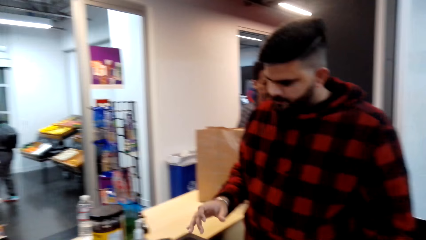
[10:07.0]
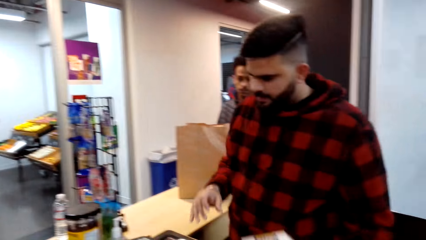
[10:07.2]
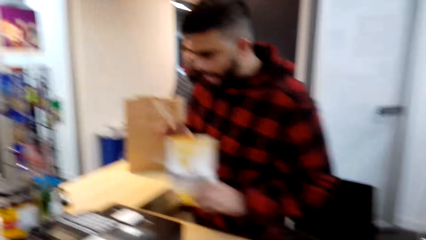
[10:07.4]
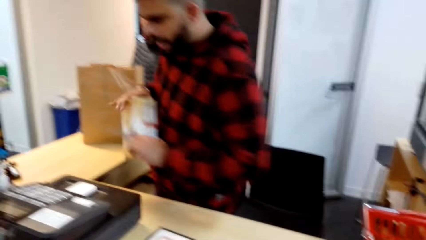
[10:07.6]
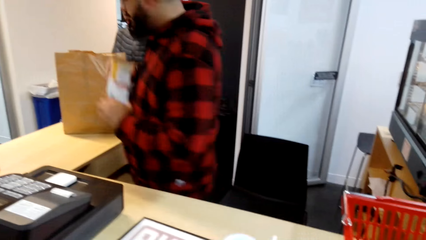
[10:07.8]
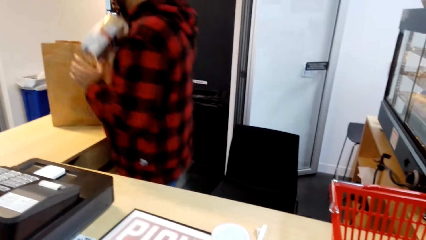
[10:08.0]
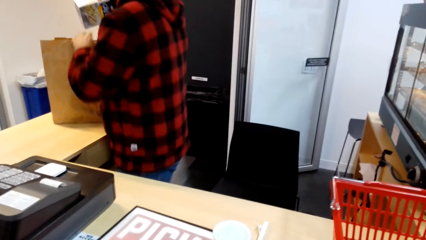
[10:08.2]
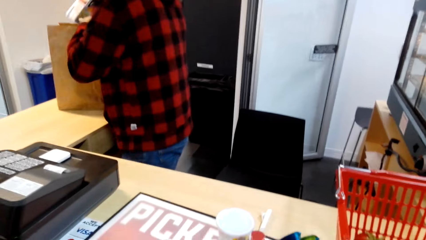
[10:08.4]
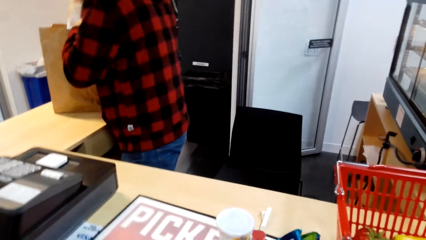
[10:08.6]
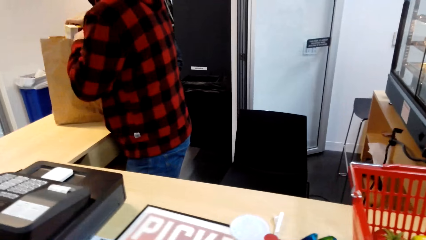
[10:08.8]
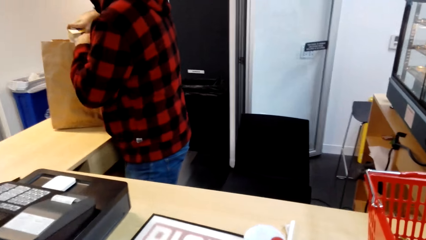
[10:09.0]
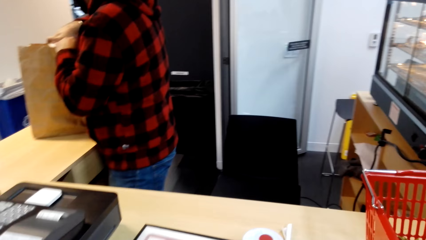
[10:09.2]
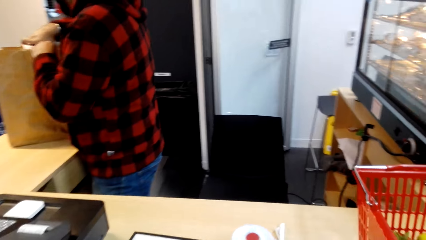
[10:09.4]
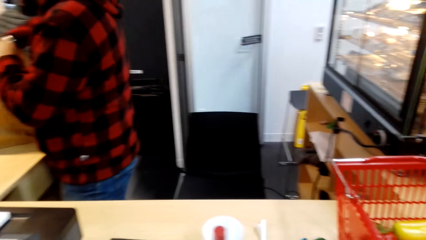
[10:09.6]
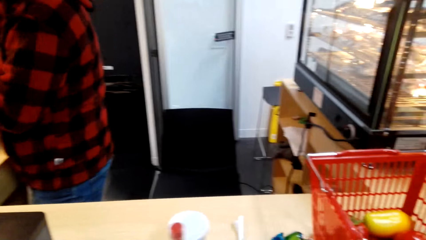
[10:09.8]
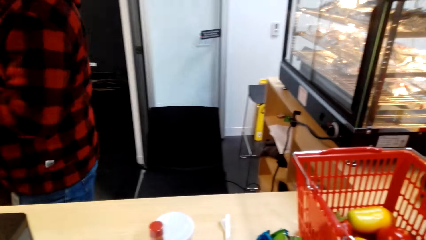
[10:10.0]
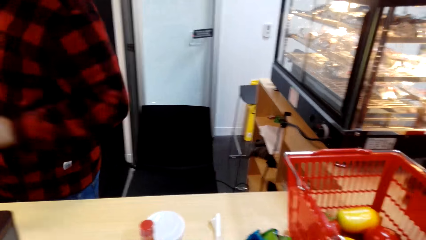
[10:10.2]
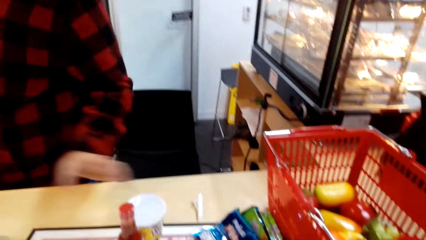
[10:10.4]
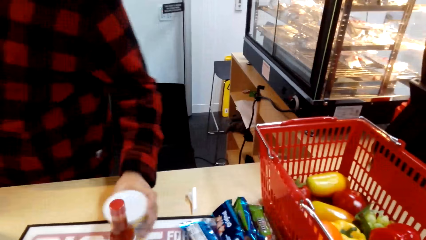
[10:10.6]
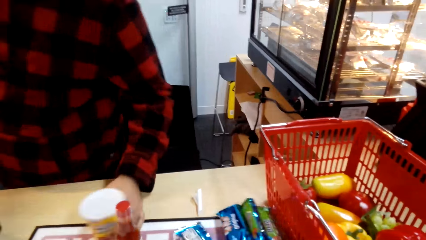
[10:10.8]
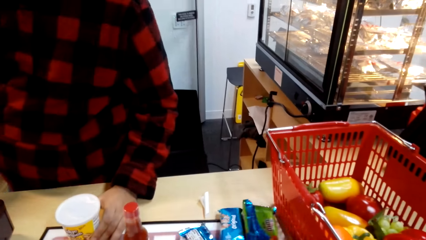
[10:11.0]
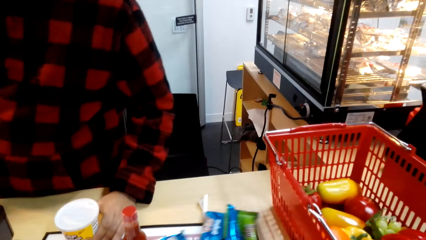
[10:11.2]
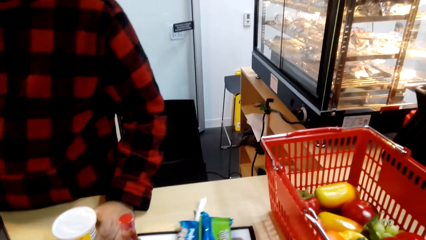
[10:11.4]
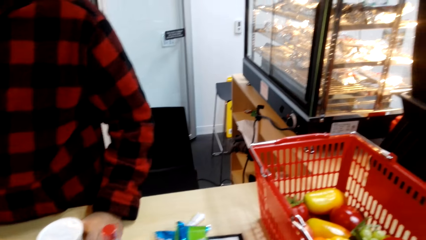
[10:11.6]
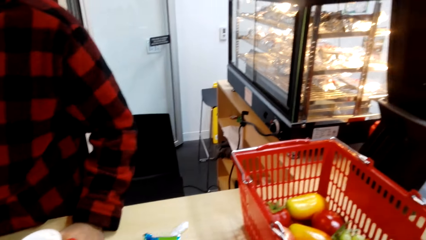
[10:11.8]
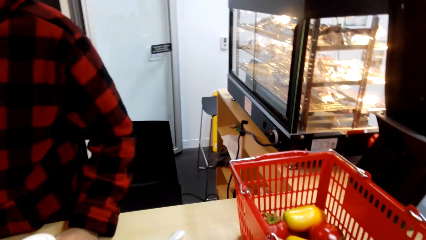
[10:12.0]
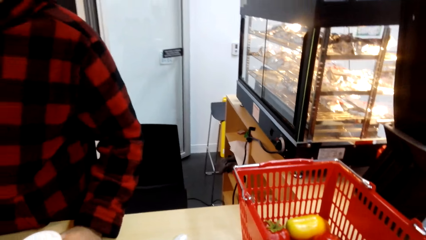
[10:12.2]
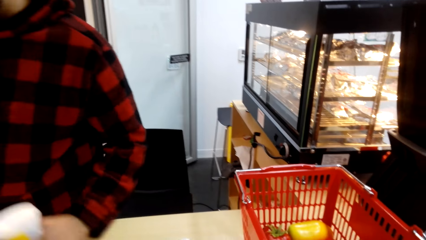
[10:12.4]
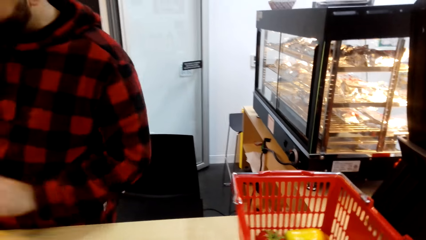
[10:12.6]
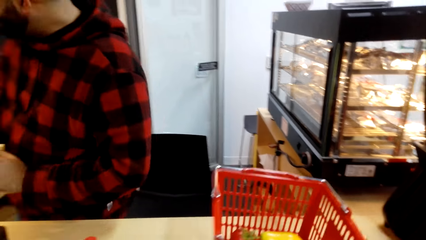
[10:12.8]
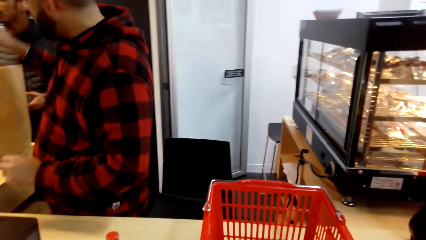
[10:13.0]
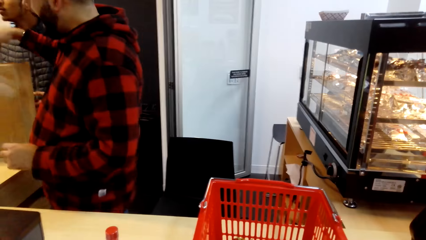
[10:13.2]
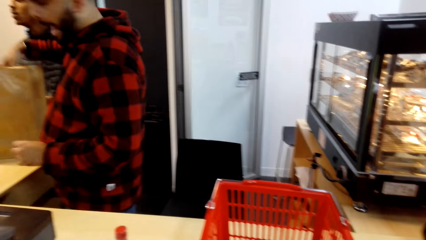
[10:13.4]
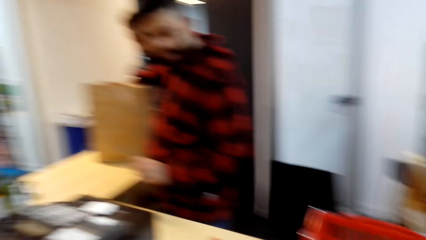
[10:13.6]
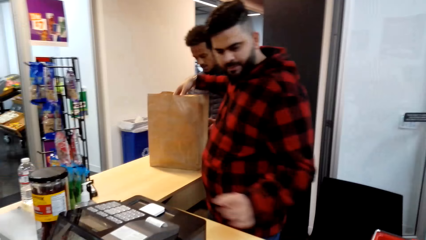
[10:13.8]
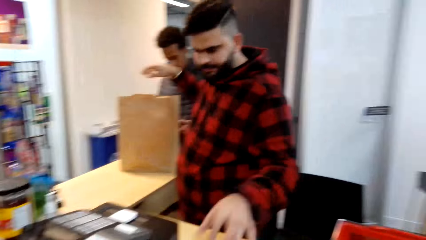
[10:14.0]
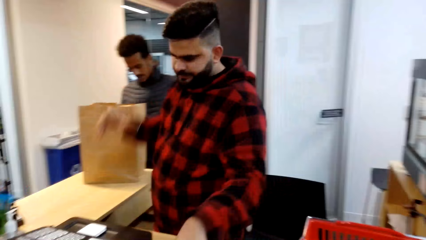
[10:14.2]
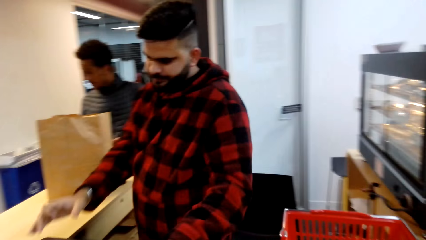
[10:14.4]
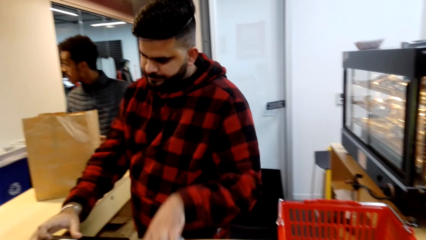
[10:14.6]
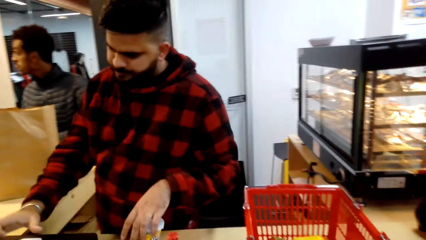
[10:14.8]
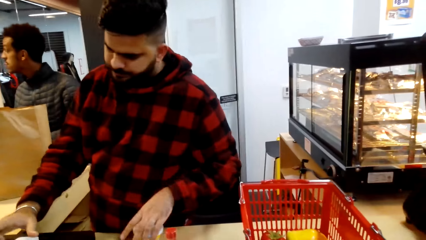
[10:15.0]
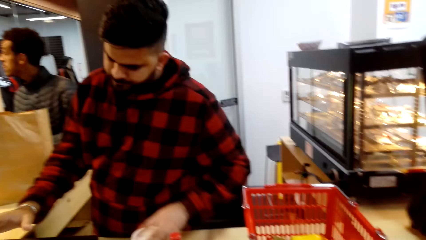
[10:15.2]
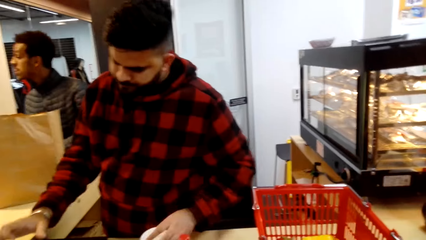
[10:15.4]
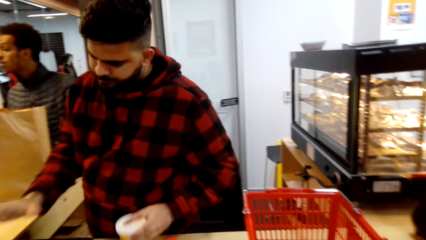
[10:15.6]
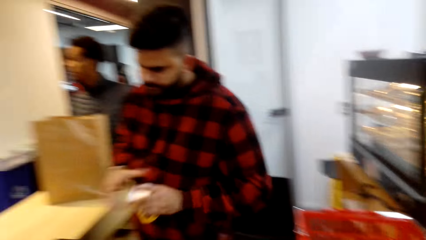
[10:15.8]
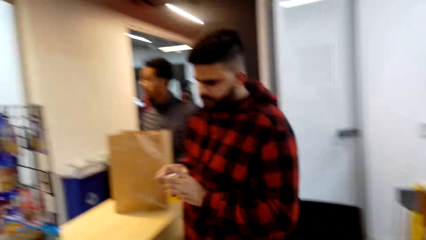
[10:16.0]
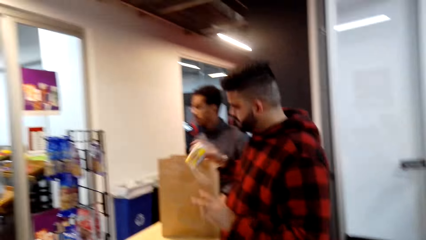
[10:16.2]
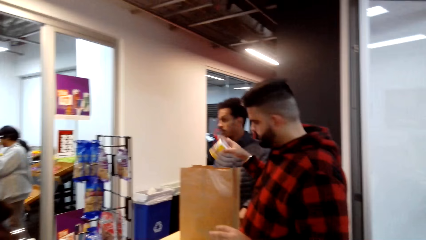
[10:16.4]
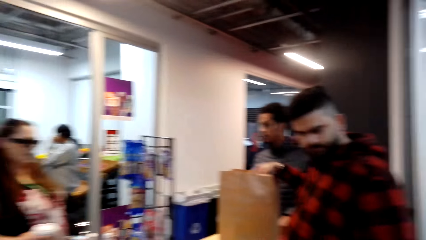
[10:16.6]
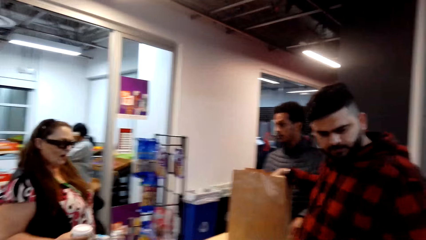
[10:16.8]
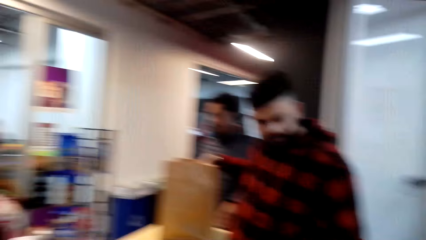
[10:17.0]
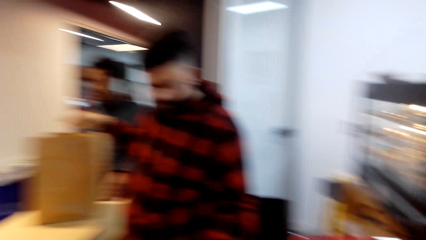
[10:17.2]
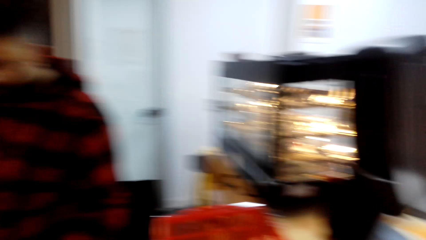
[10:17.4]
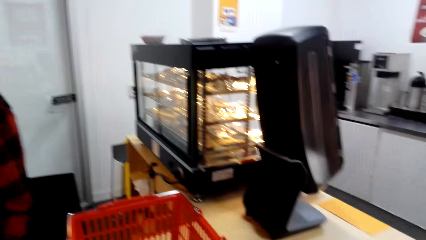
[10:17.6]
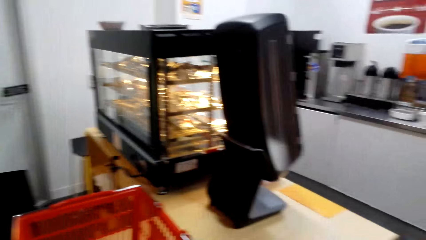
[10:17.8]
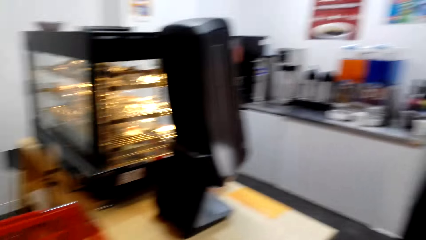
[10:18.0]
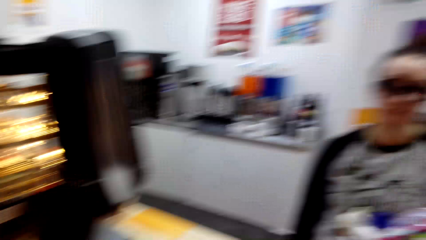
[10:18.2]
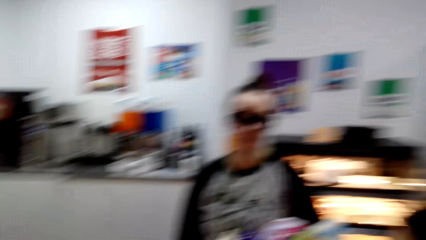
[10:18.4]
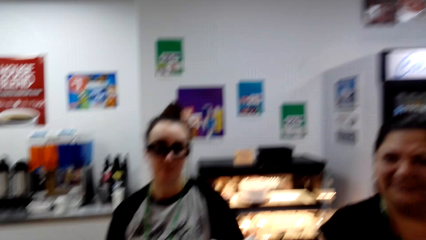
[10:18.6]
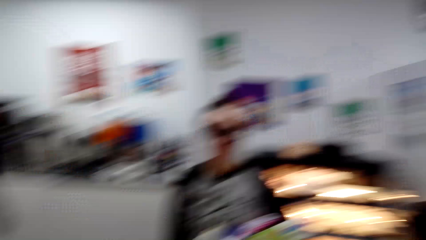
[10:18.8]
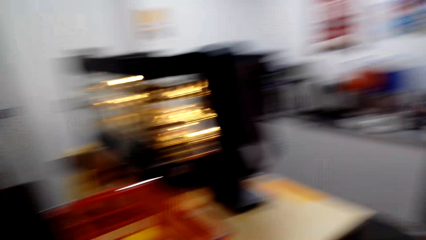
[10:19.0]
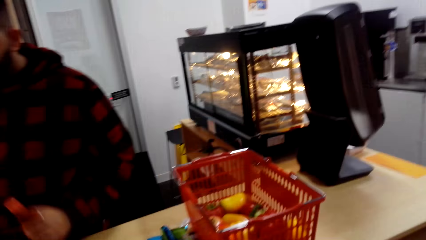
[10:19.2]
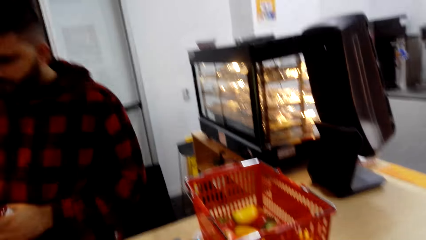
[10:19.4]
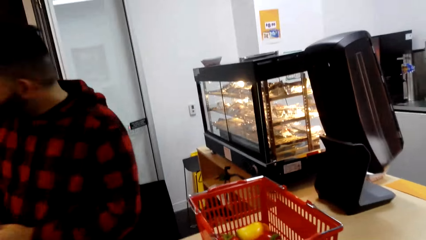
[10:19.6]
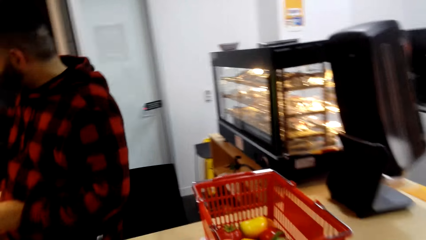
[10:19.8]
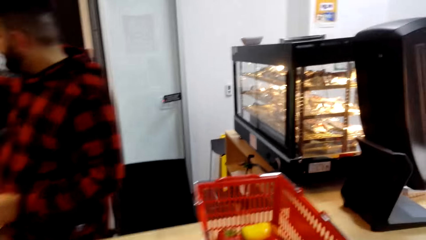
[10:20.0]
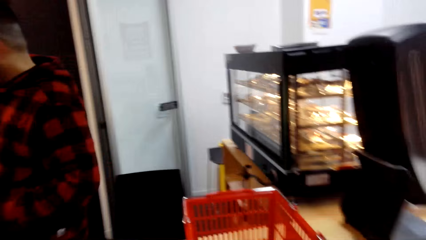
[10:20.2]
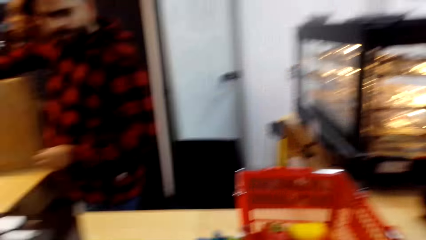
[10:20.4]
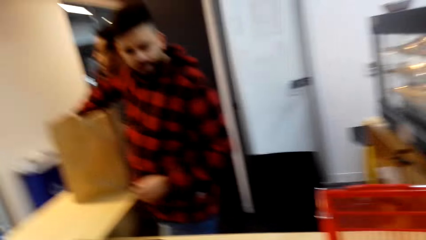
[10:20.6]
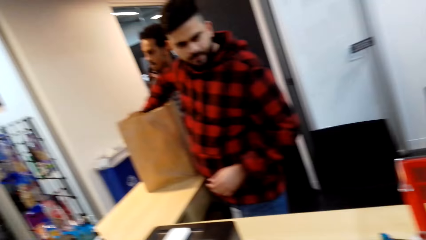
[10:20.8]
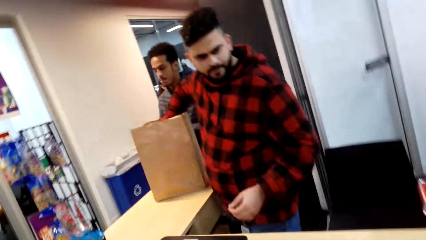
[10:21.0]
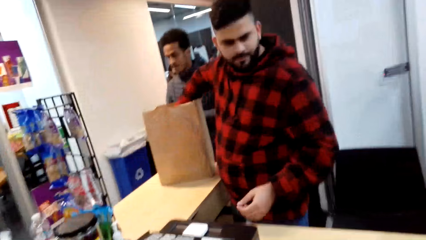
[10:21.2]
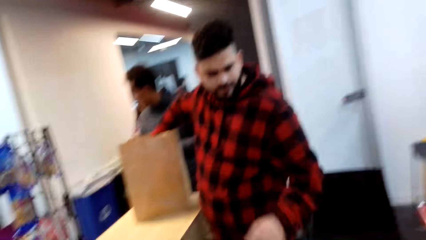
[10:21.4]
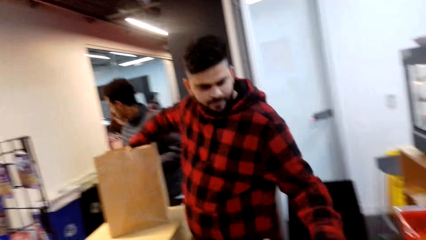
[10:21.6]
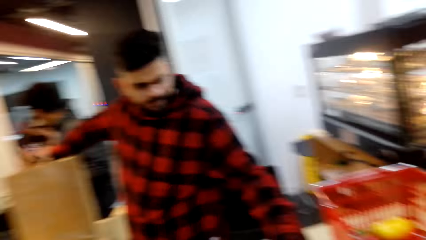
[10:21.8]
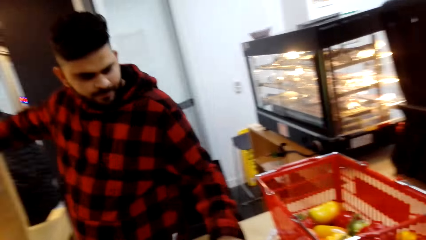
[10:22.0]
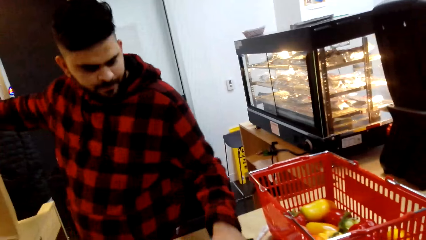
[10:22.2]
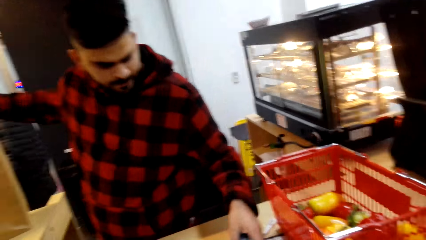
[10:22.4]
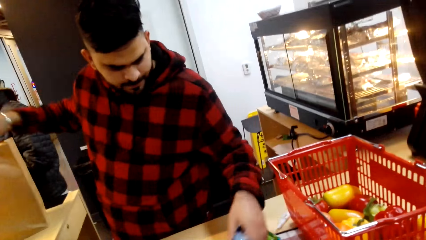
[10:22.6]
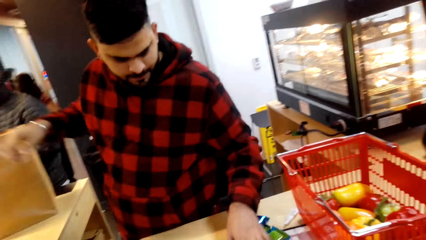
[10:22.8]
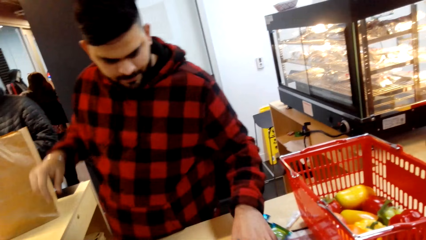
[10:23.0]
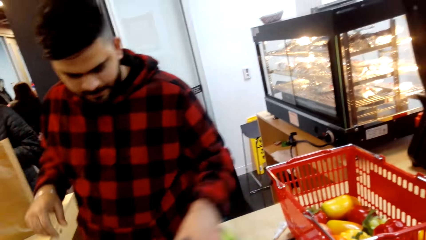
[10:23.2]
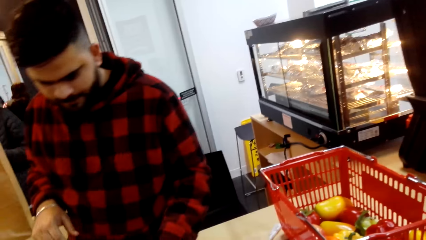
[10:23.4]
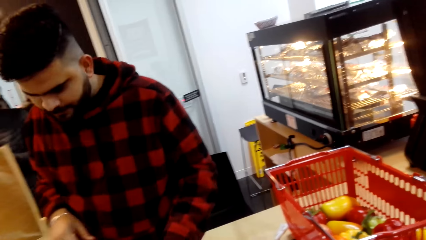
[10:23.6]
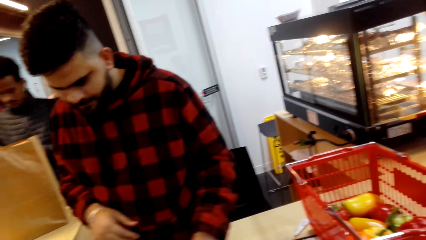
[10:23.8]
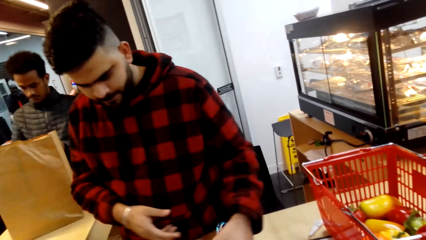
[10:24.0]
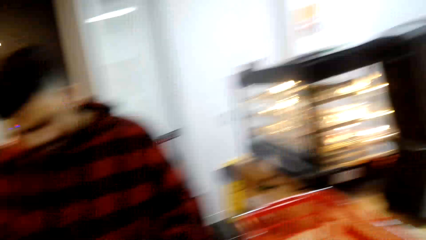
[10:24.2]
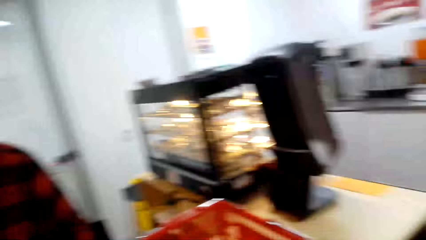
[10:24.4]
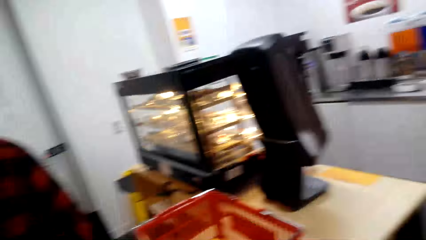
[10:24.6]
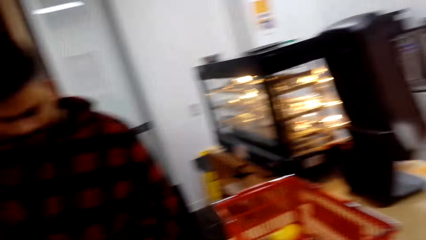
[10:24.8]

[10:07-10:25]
A man turns around and puts something on the brown bag. The camera wearer looks around. The man turns around. The camera wearer pulls something, looks around, and puts something on the brown bag. The man turns around, operates a machine, lifts something, and puts something on the brown bag. The camera wearer looks around. The man makes a step. The camera wearer looks around. The man touches something.
